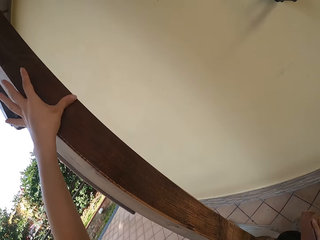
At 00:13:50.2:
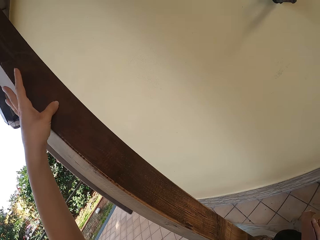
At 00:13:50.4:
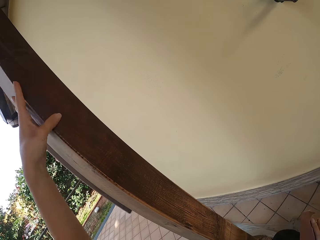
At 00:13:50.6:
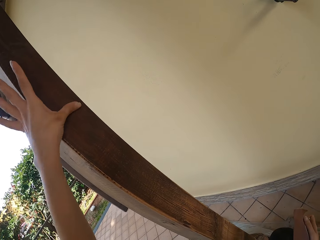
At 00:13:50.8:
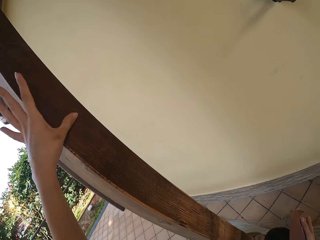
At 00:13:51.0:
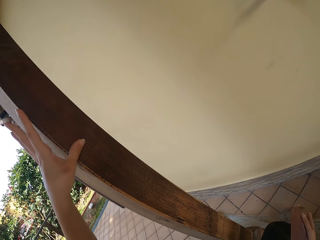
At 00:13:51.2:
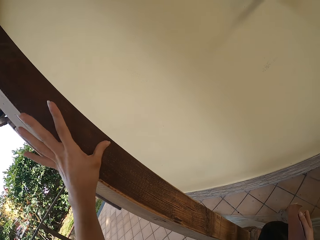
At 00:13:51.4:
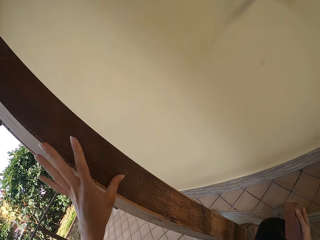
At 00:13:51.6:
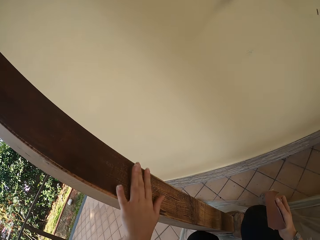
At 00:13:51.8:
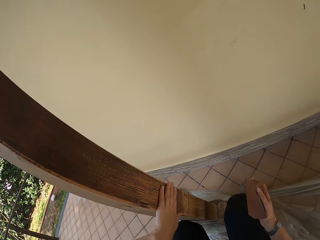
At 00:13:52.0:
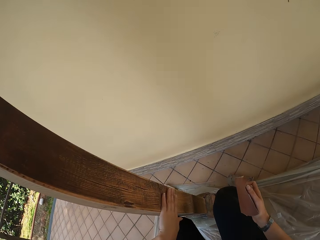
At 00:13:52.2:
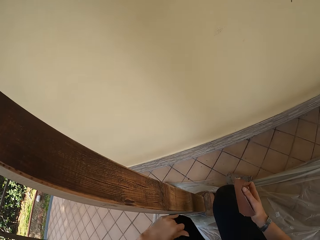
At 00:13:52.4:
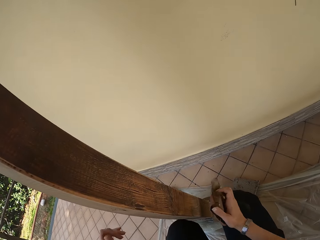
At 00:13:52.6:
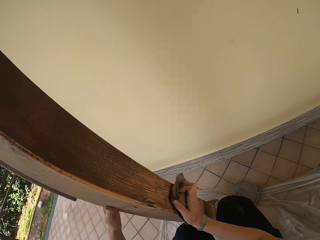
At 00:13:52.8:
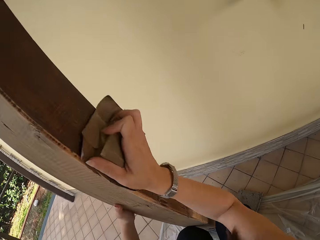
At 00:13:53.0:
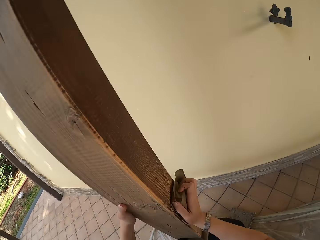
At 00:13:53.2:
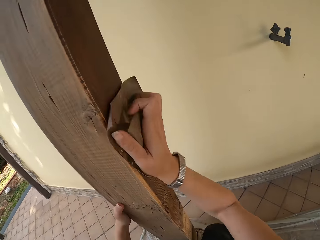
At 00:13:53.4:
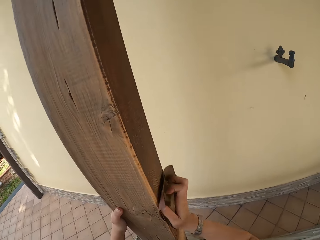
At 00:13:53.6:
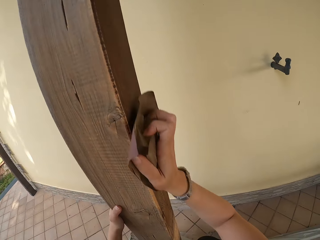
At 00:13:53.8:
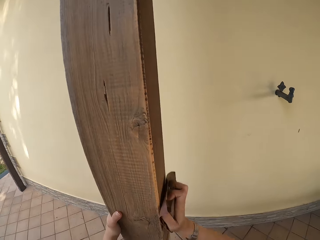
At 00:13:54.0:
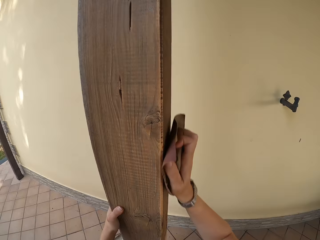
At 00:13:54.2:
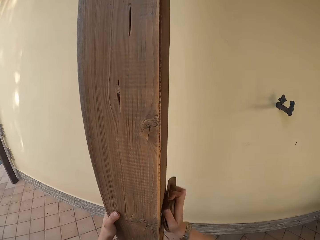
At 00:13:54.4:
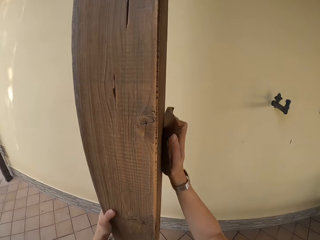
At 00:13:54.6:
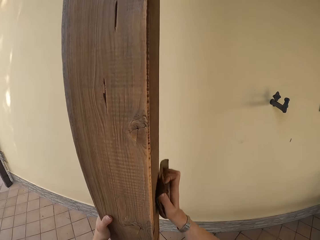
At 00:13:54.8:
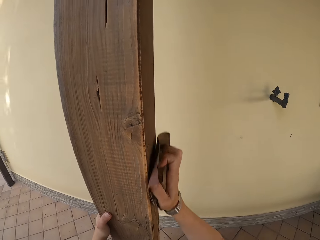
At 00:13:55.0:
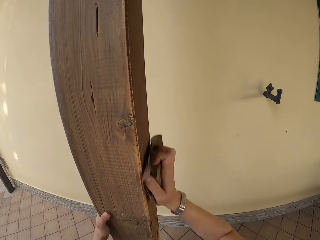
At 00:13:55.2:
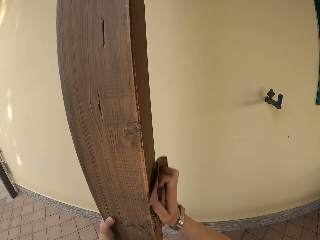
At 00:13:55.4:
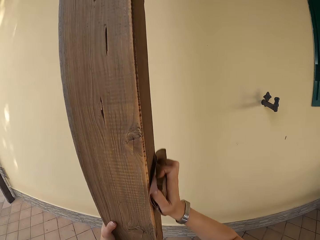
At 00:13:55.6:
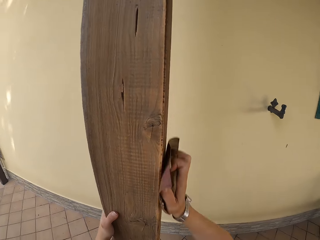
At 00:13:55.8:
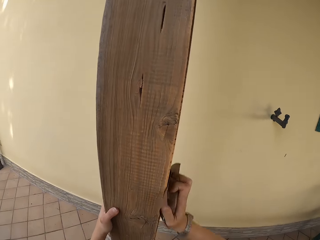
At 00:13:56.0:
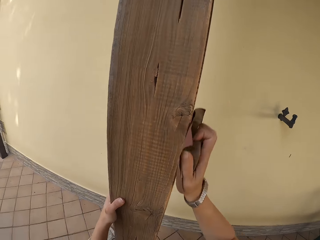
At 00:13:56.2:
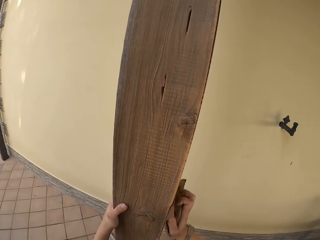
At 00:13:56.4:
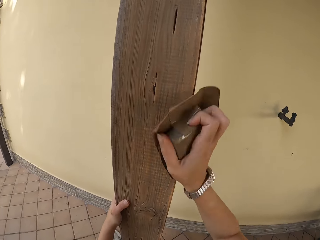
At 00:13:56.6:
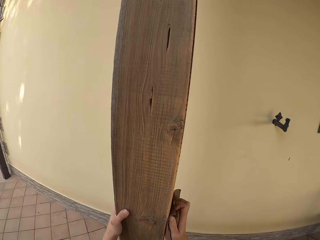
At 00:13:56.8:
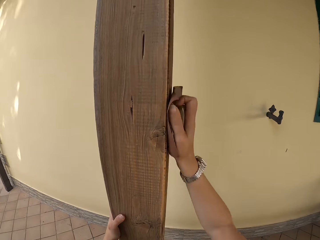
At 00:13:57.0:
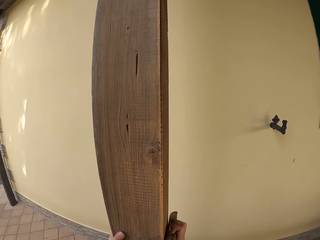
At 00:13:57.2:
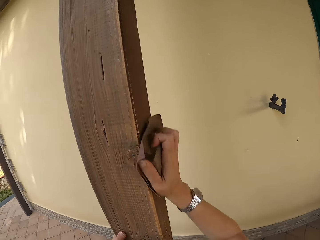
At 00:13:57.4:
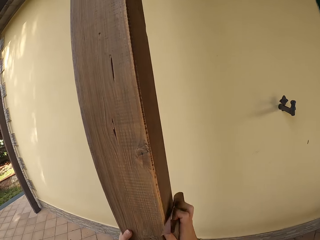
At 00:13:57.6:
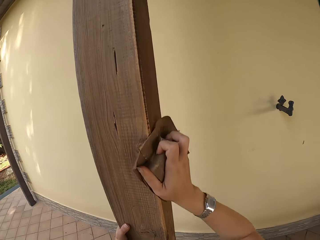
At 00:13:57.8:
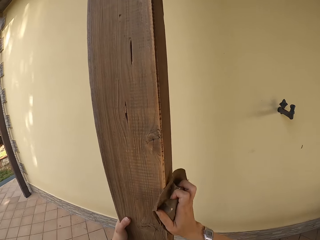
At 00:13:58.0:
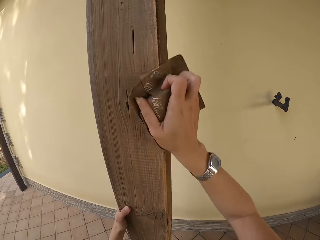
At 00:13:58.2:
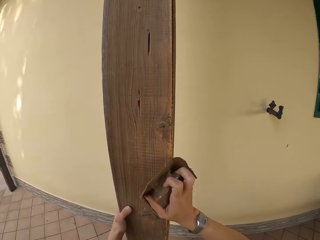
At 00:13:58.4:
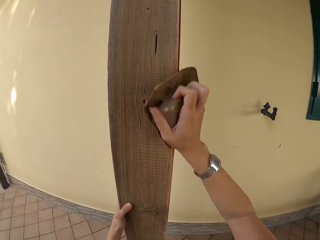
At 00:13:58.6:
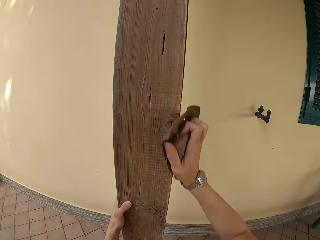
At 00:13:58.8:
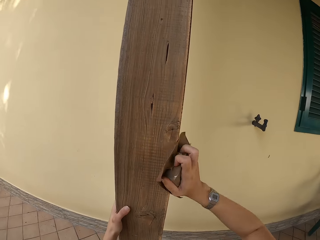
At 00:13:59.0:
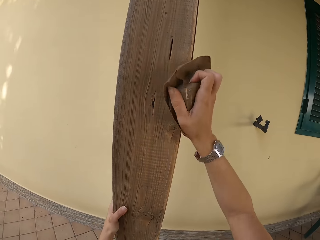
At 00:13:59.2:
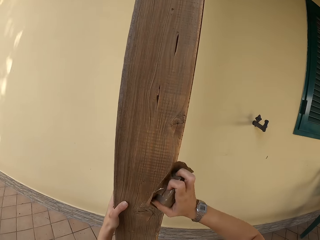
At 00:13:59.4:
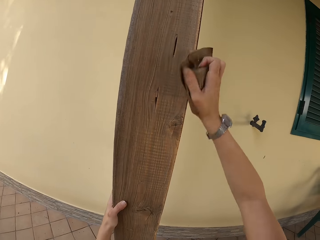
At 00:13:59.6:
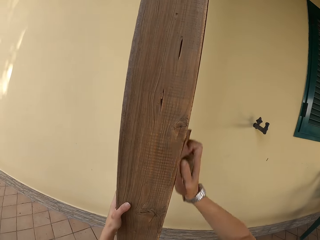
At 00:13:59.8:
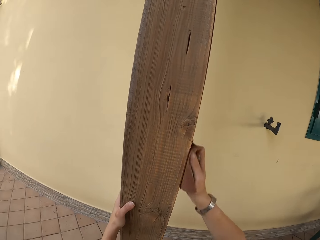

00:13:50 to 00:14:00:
The camera wearer smoothens the pillar with the sandpaper on his right hand.

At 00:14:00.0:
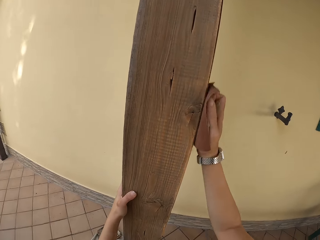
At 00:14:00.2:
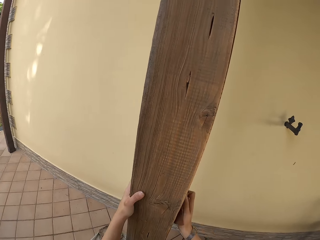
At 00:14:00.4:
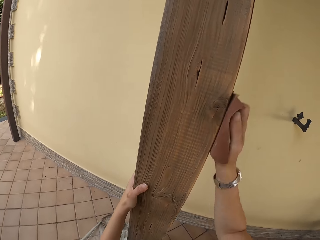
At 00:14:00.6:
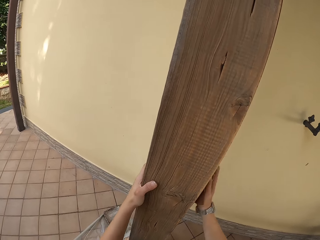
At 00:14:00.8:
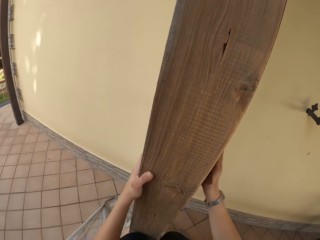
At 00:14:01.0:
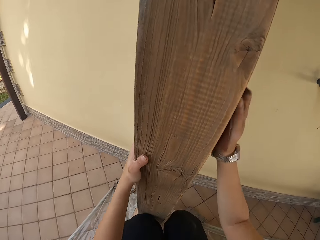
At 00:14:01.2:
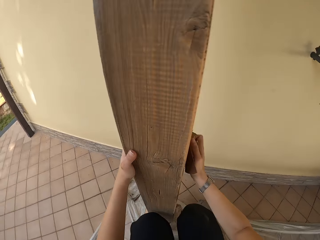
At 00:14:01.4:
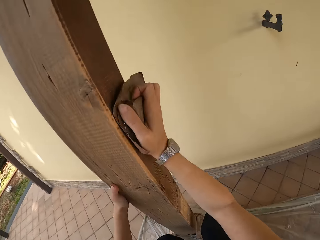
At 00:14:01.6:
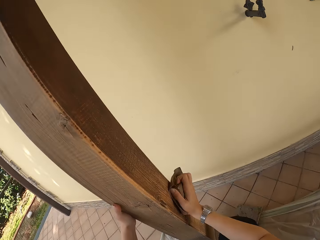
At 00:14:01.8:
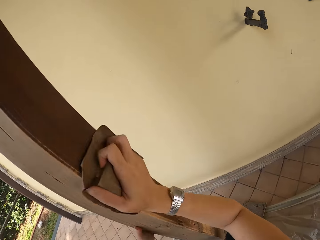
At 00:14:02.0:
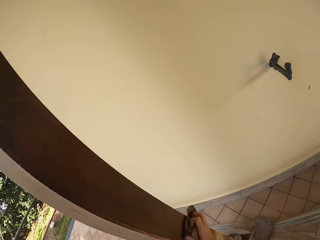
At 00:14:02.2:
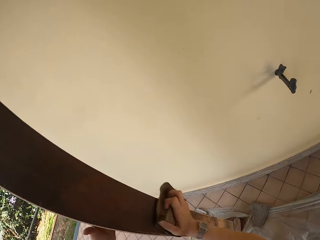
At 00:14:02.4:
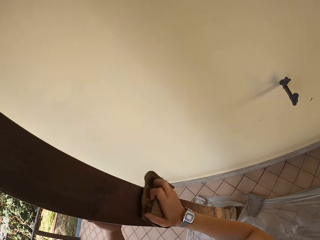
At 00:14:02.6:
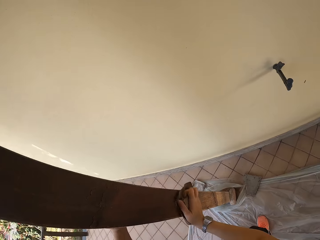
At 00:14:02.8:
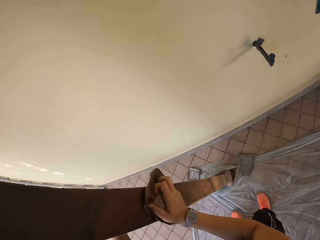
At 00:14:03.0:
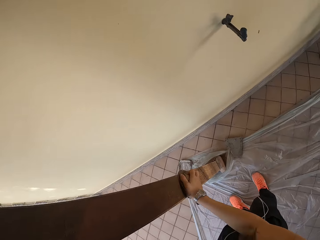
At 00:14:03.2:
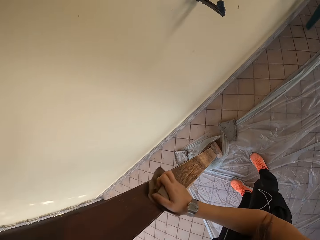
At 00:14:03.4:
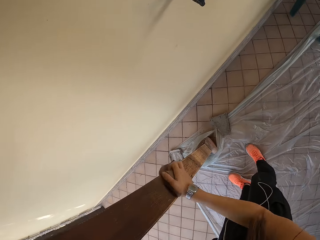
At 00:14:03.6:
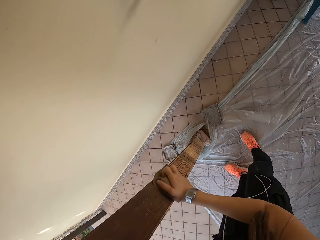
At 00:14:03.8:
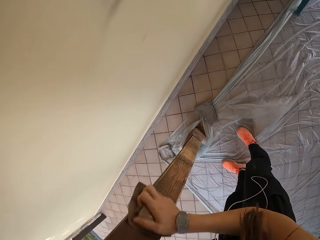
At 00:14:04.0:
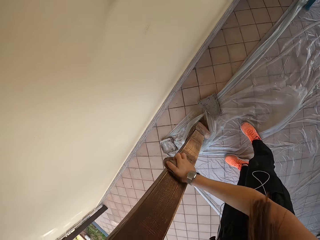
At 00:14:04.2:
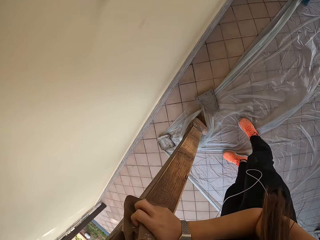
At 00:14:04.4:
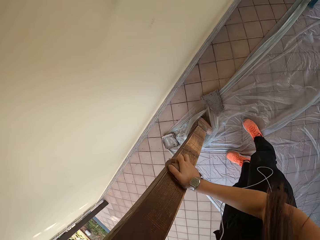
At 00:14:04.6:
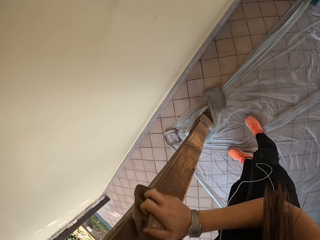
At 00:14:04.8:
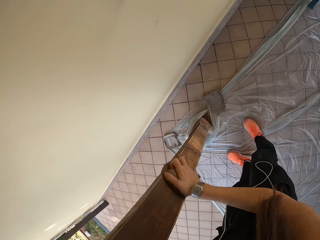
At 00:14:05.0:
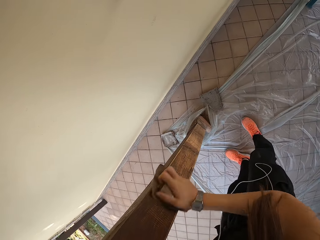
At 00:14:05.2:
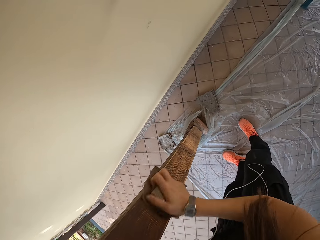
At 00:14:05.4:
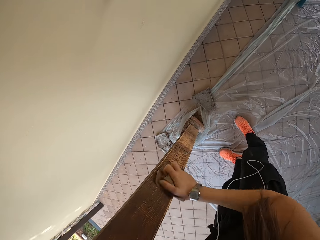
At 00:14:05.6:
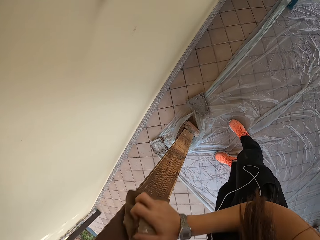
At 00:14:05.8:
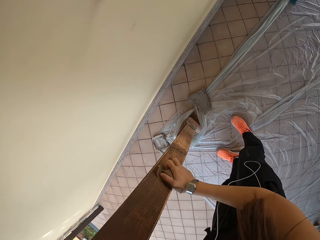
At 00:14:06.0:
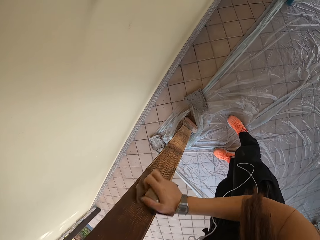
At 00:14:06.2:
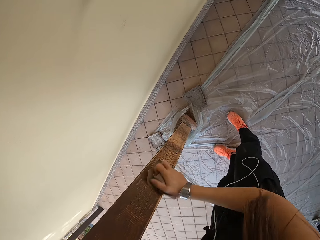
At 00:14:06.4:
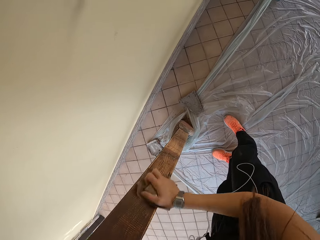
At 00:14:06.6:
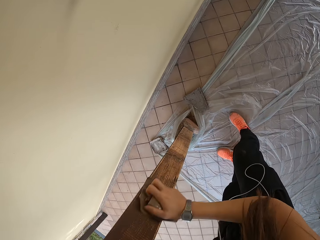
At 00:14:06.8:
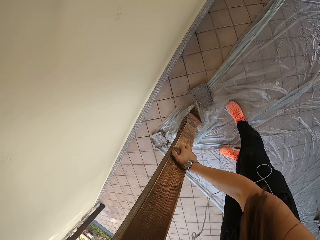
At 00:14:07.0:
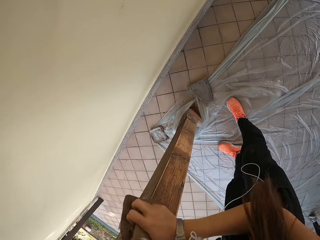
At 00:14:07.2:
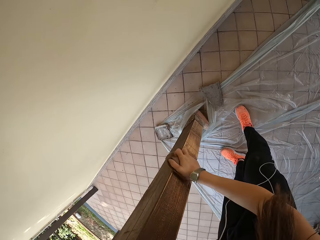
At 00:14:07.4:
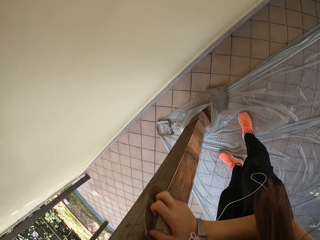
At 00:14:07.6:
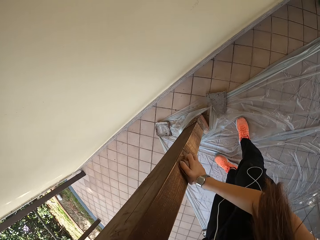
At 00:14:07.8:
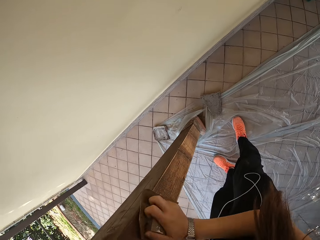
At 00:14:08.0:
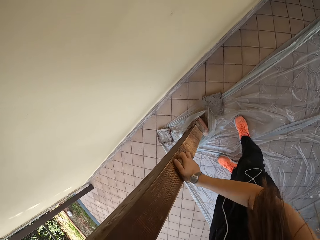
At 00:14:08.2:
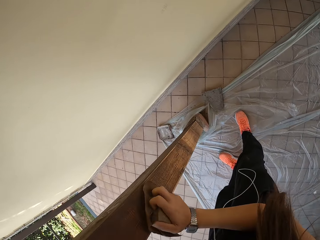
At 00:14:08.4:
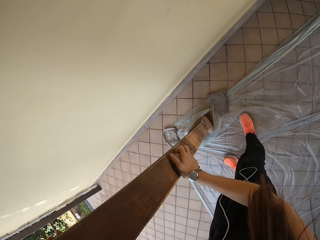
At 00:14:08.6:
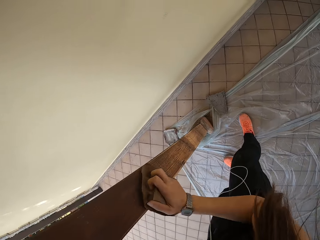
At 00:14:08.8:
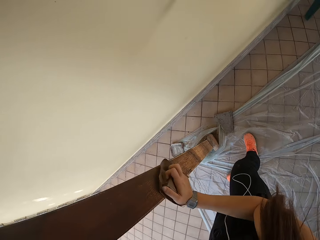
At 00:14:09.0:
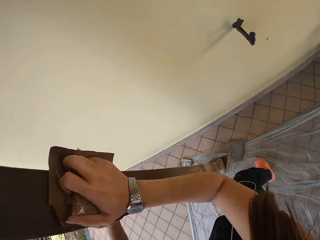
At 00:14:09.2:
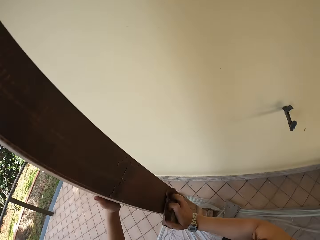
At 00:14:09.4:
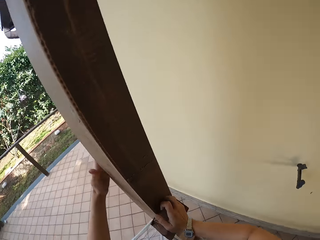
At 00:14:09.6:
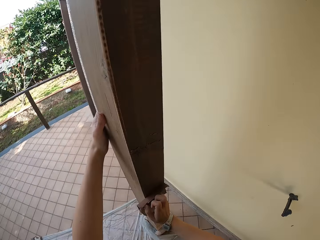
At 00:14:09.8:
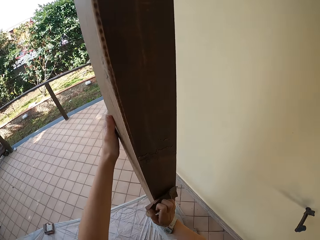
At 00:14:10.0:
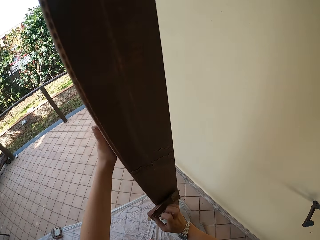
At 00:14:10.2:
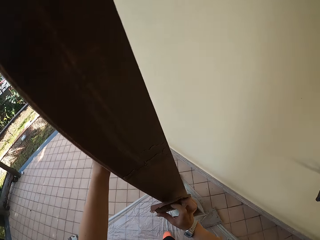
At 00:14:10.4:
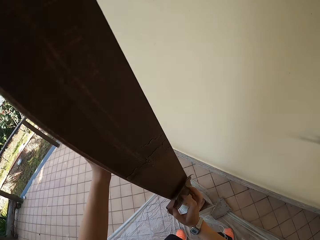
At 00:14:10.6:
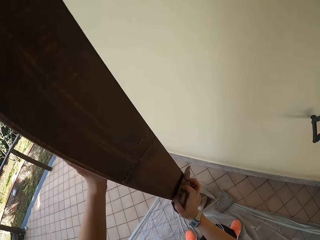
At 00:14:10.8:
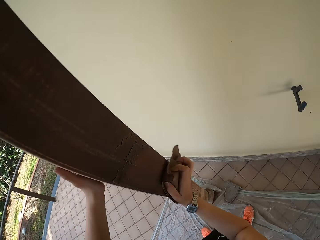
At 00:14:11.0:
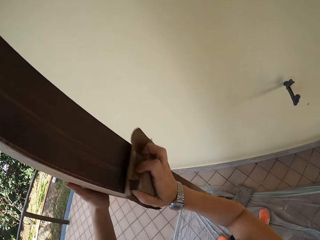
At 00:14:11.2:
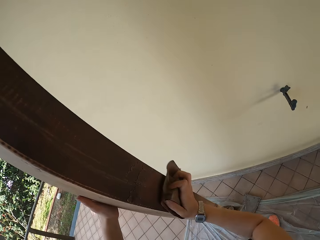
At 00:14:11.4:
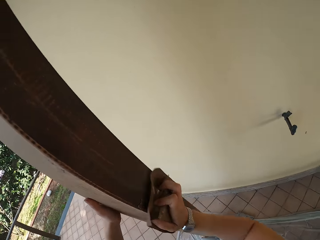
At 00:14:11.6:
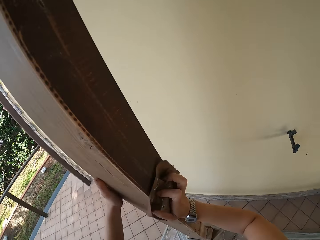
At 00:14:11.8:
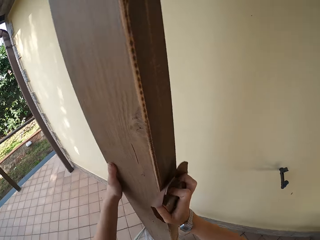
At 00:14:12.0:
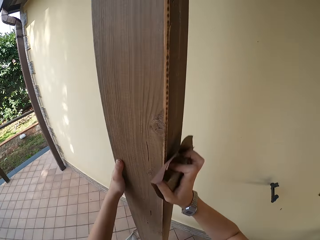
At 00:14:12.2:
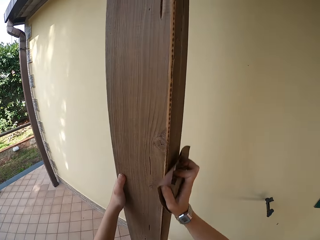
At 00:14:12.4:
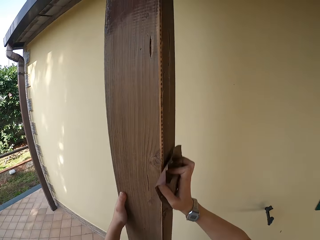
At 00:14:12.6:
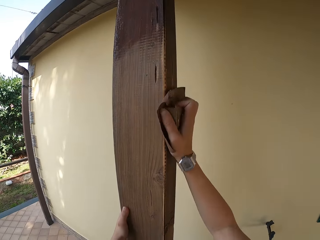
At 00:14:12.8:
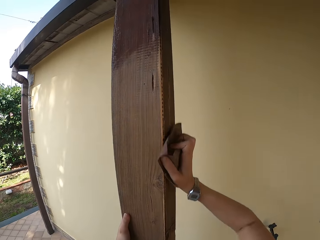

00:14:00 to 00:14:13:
The camera wearer stands up. They scrub wood with sandpaper.
